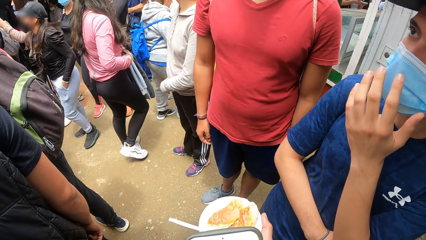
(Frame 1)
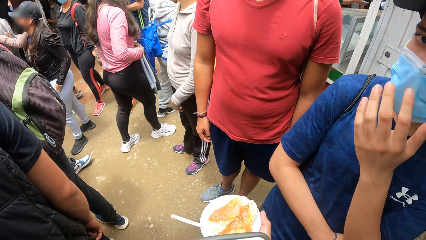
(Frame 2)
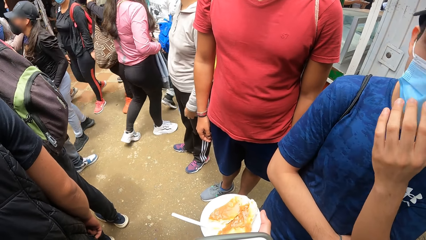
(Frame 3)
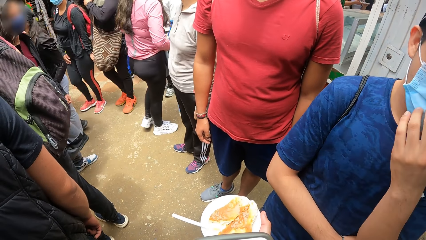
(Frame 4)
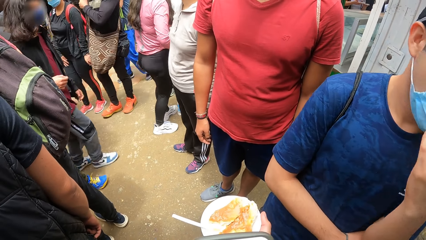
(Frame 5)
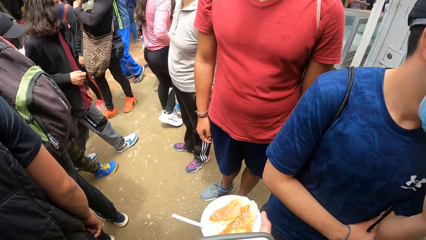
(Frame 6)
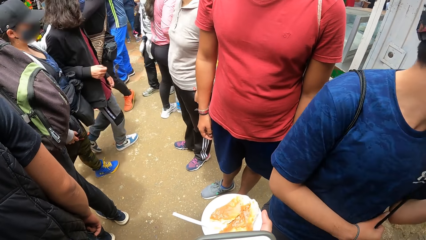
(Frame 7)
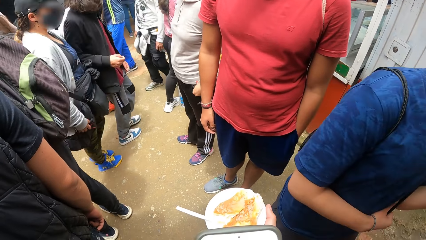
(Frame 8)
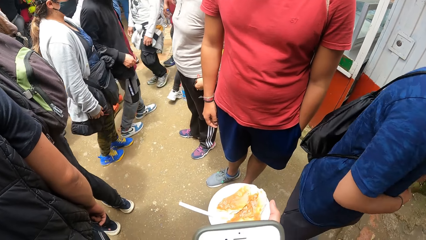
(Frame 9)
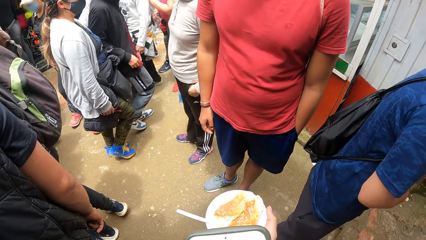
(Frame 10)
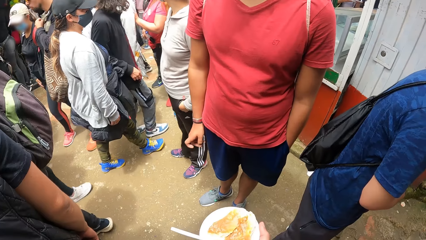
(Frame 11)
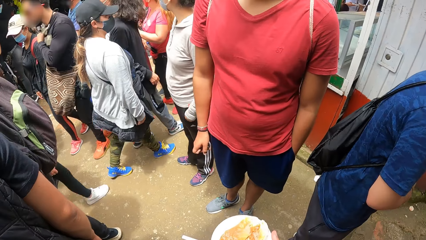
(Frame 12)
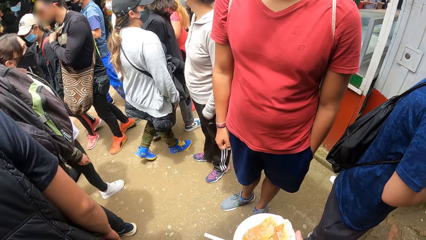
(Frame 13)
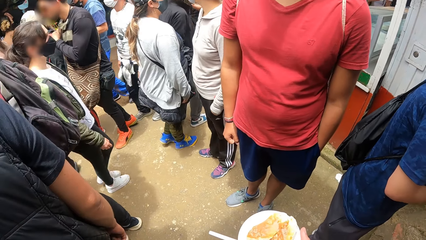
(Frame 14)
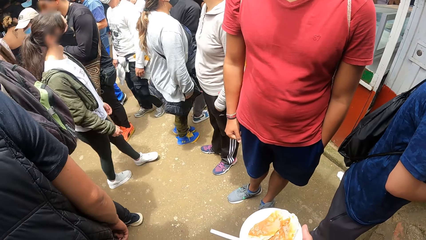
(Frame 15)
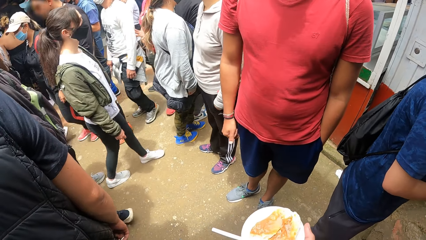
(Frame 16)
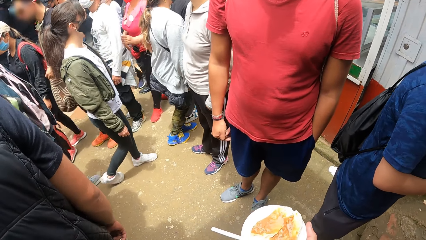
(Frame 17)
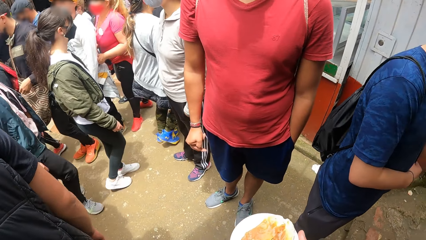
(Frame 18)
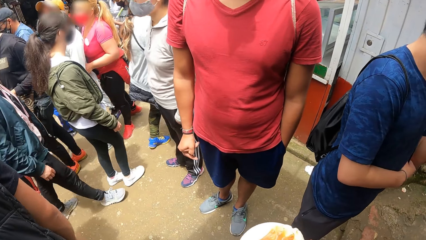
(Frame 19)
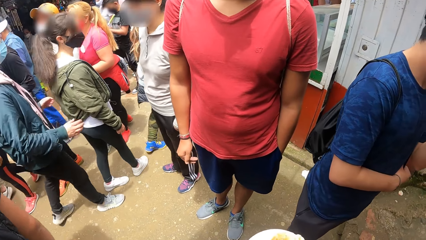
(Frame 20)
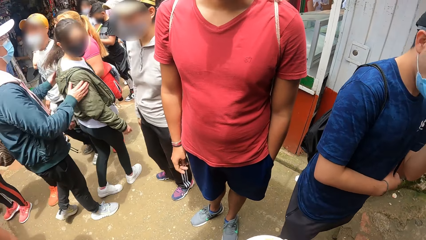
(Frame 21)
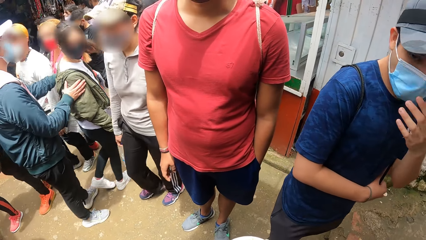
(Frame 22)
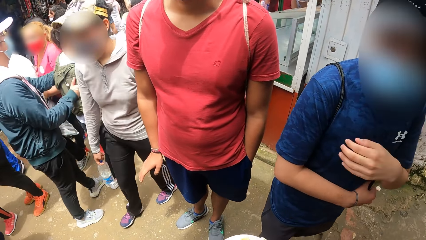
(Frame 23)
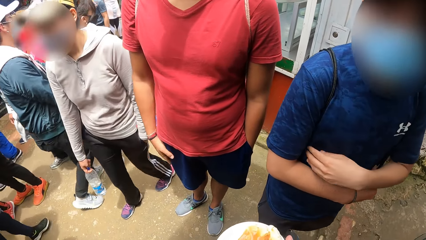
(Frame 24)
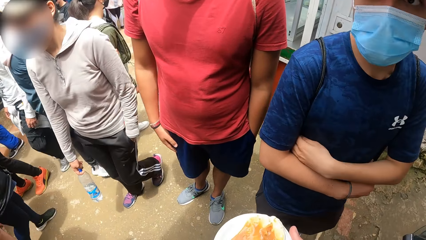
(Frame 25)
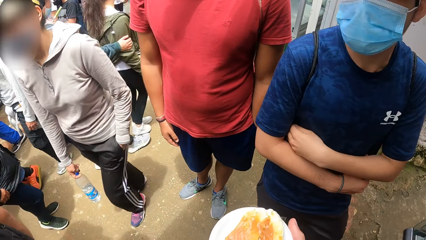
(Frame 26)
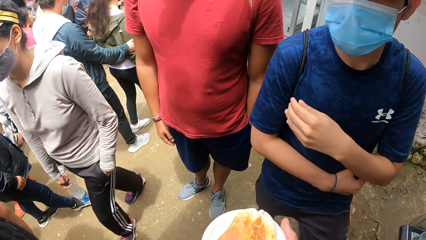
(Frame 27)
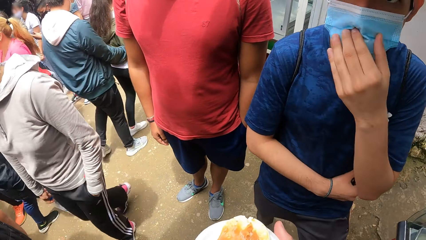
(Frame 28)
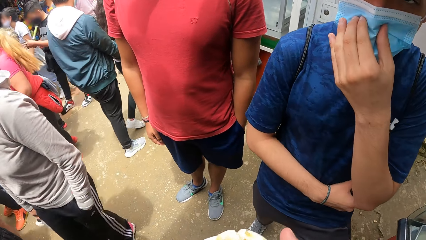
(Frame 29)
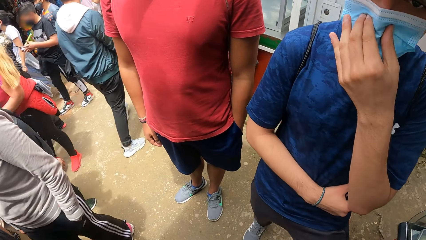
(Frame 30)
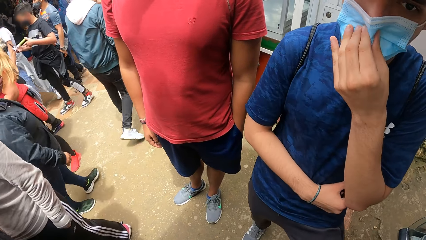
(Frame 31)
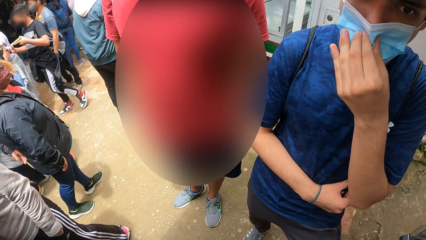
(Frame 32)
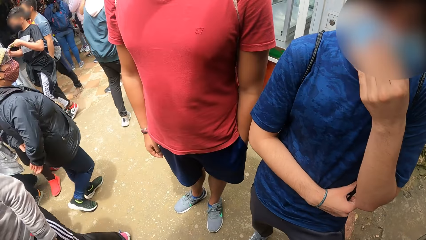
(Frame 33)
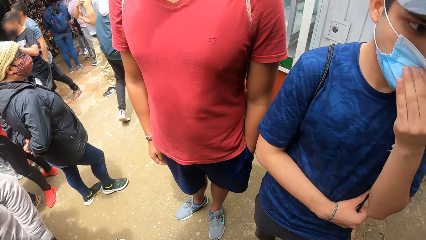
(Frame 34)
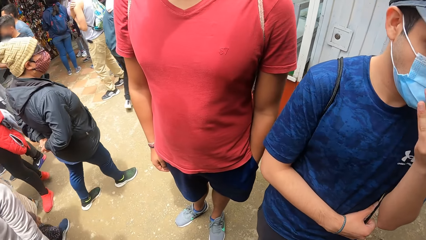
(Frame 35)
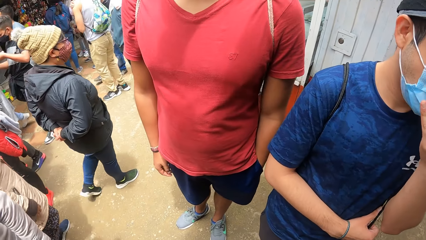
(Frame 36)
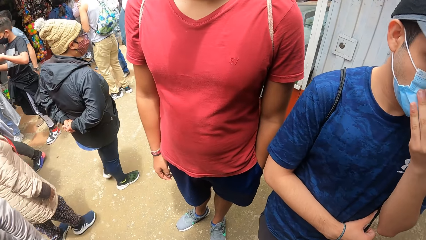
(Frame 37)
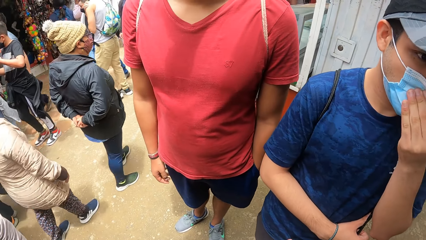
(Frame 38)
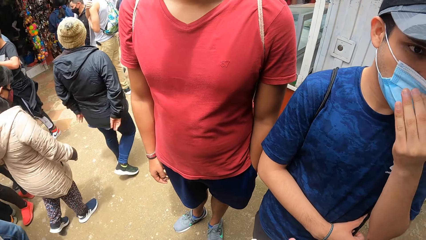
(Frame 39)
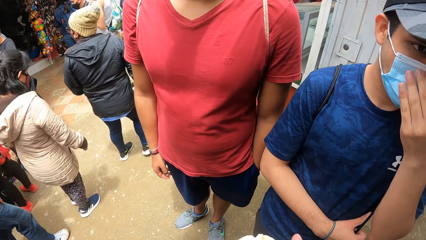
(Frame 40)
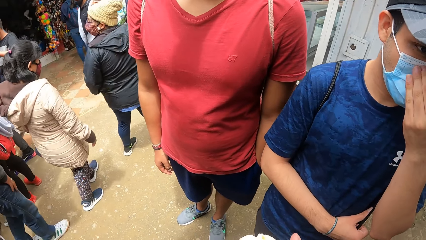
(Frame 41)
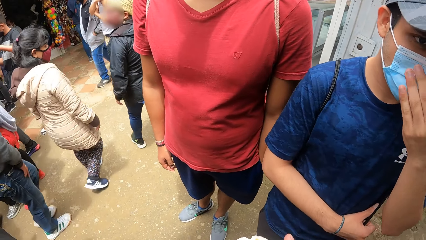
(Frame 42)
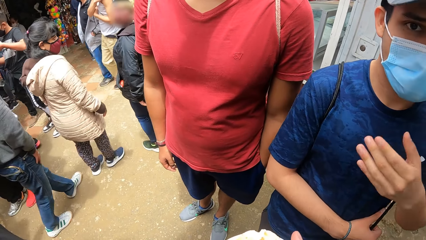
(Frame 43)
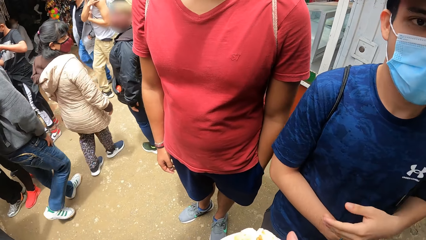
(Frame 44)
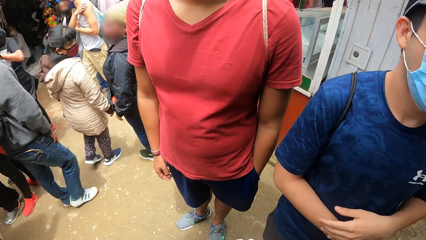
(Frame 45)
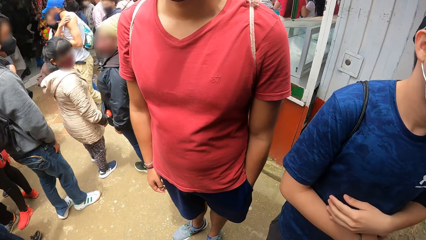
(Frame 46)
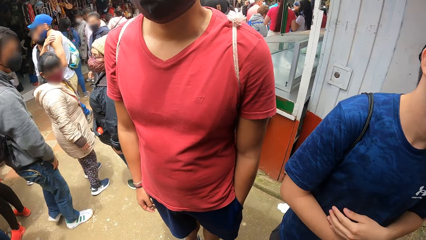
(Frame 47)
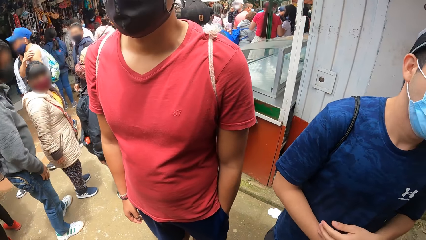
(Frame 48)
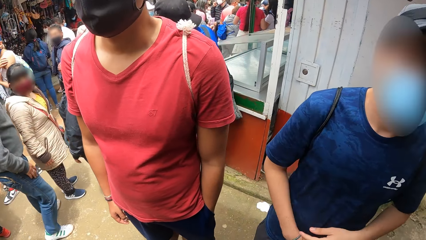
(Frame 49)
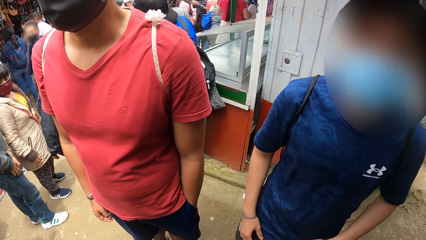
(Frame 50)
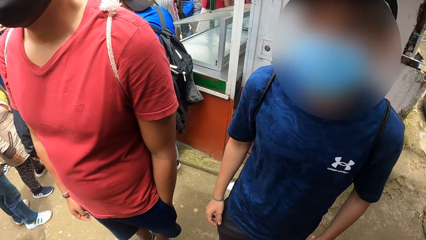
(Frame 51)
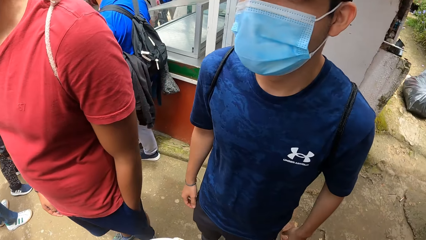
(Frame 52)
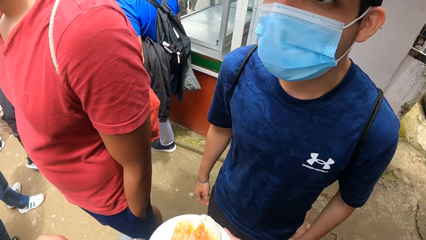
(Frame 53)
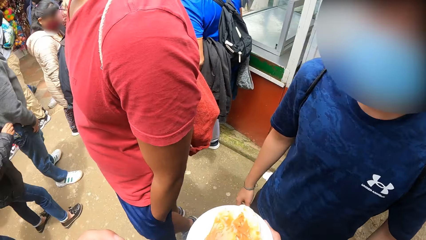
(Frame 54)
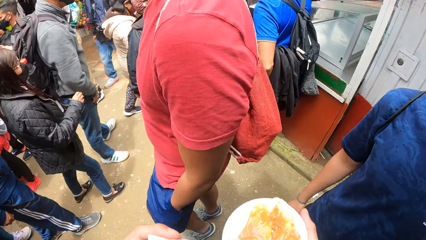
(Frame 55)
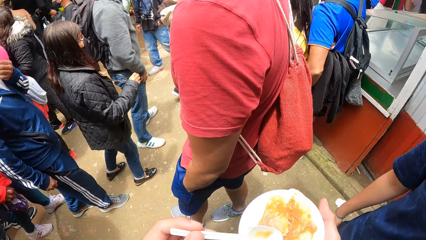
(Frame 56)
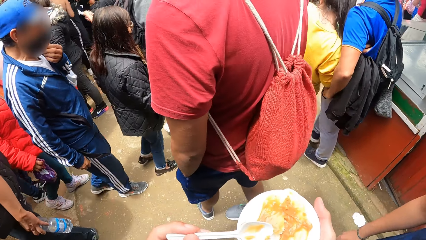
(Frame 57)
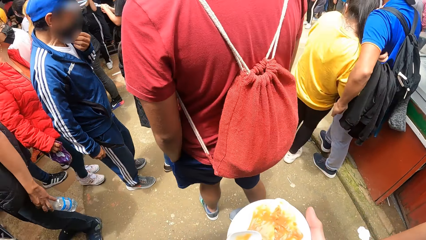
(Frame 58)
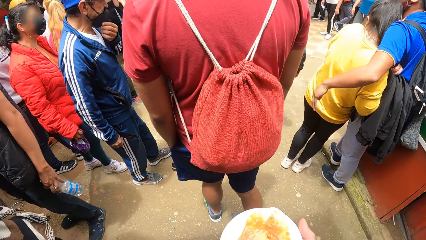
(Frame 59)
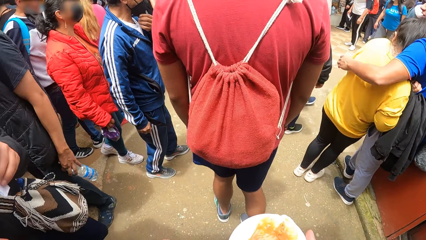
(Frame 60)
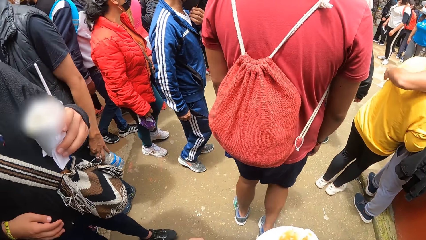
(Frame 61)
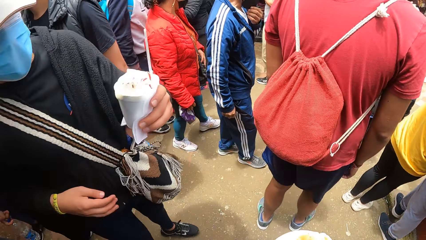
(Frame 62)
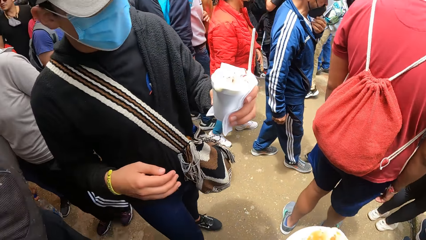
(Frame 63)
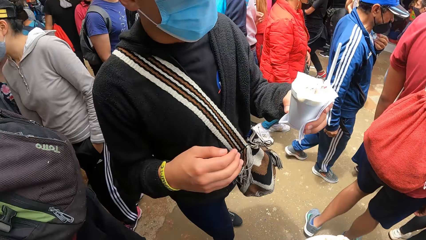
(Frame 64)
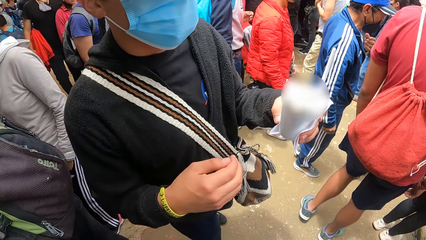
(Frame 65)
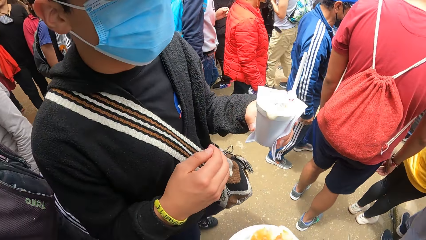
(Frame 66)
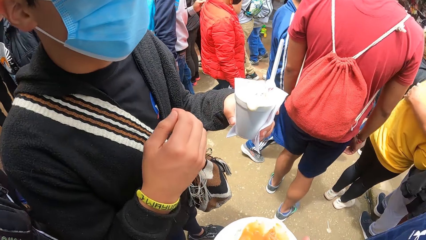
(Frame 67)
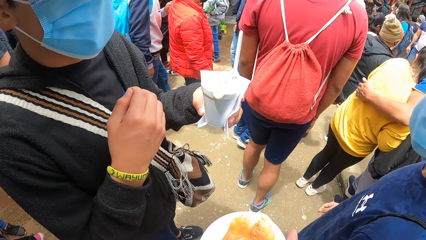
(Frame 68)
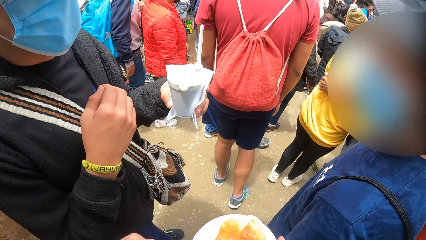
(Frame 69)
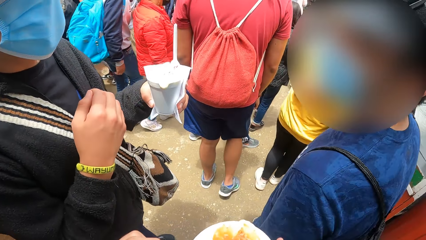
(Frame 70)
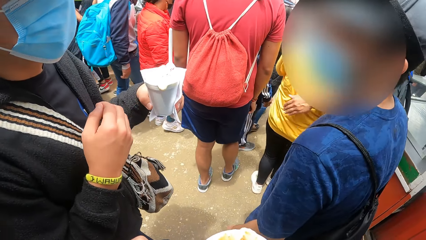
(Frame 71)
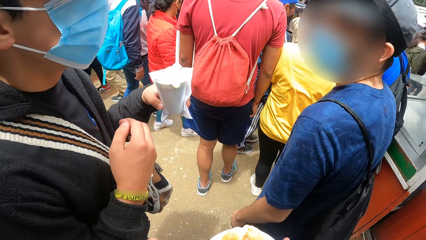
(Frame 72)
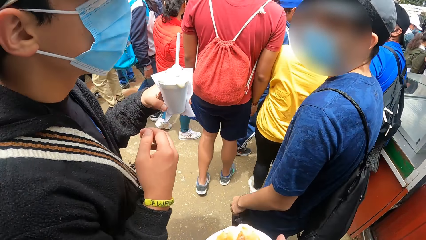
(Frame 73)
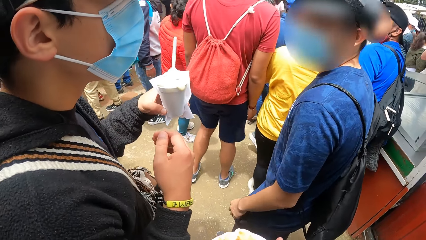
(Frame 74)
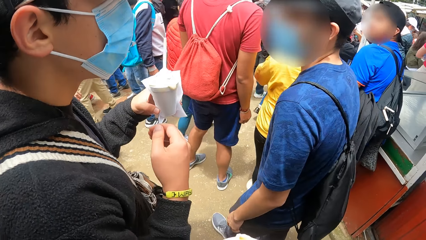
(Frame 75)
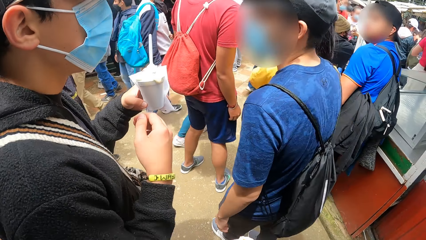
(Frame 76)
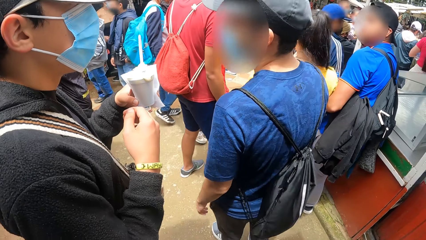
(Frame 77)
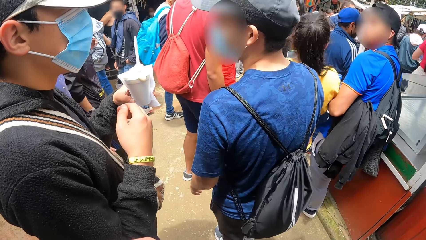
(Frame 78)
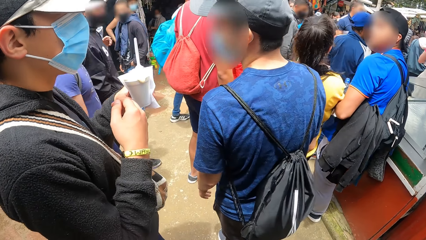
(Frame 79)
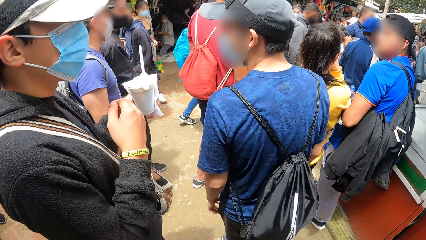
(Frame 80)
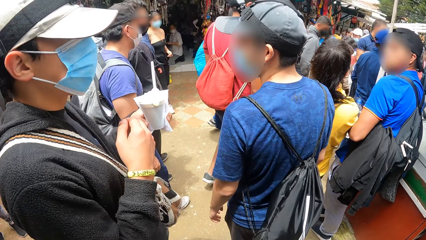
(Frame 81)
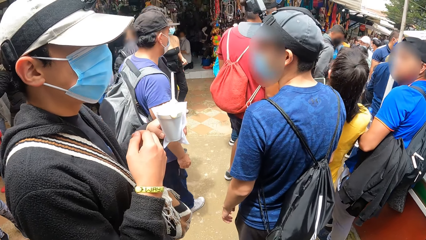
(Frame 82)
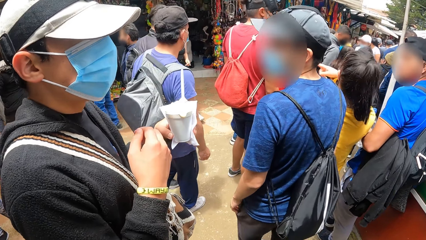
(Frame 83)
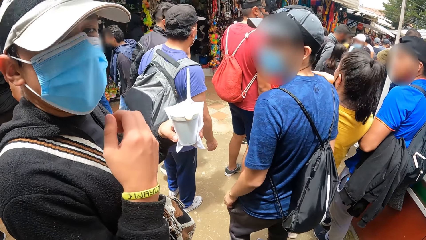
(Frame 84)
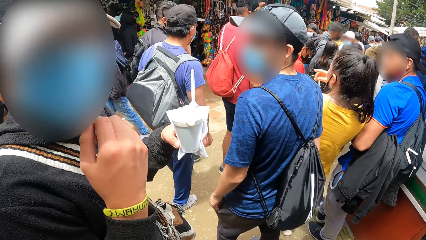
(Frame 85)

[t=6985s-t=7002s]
A man adjusts the facemask on his face with his left hand. Another man holds a cup of ice cream in his left hand. A person talks to another person.
